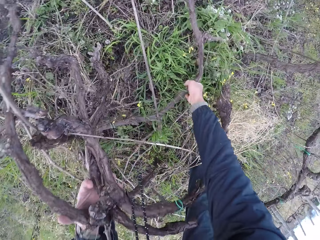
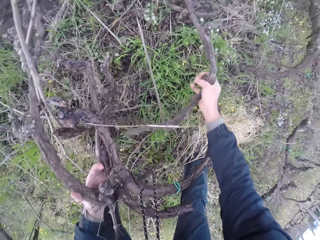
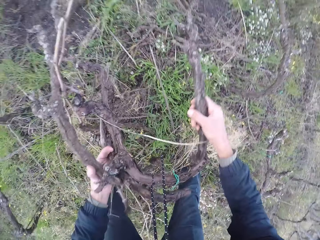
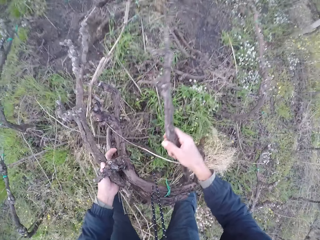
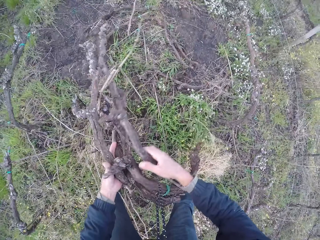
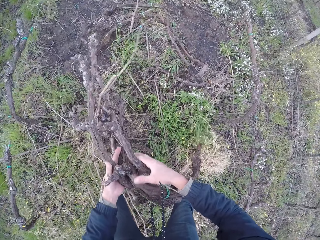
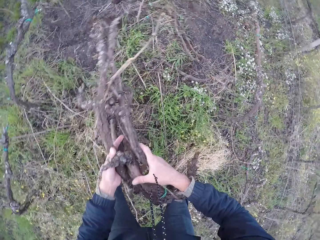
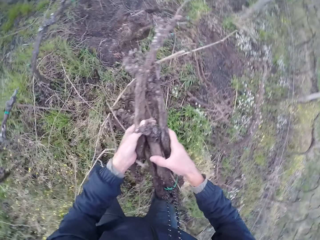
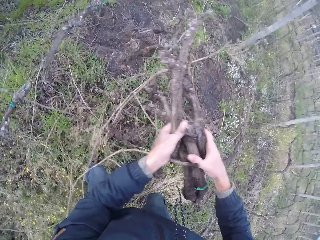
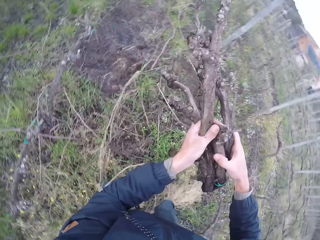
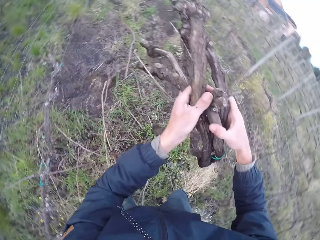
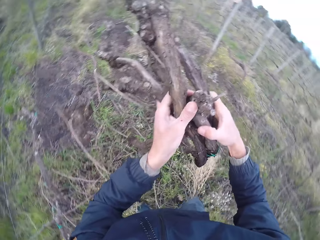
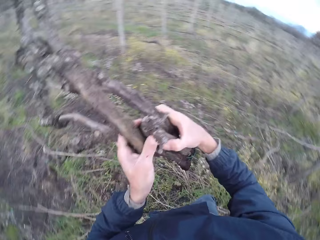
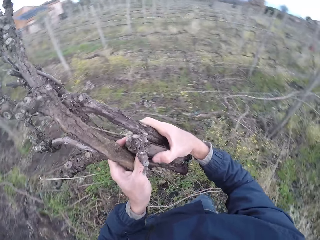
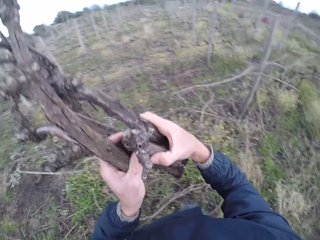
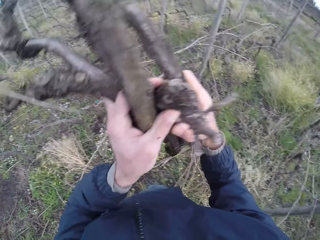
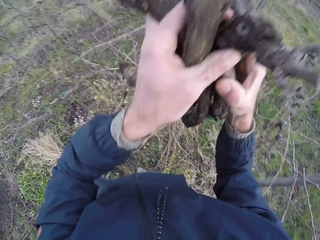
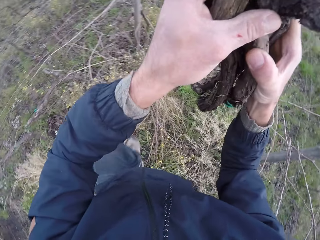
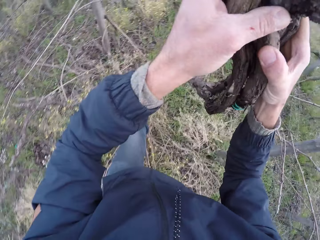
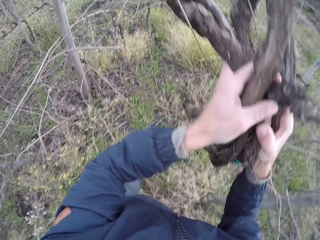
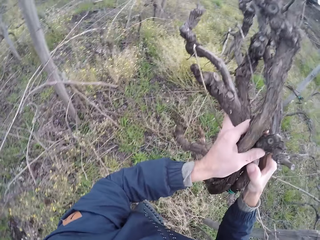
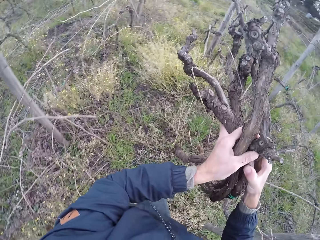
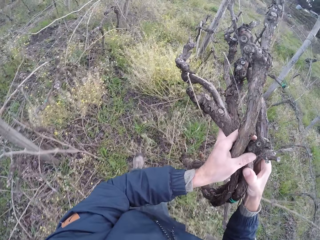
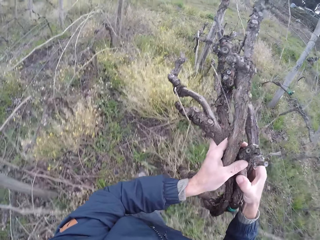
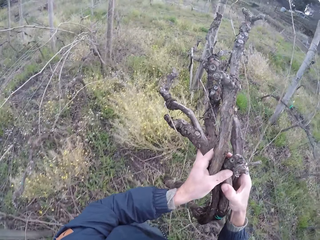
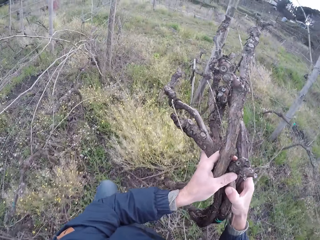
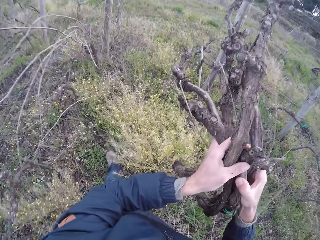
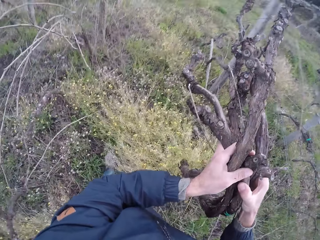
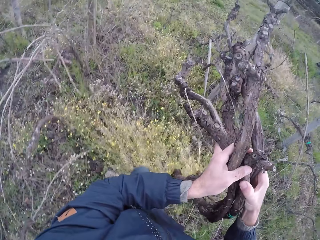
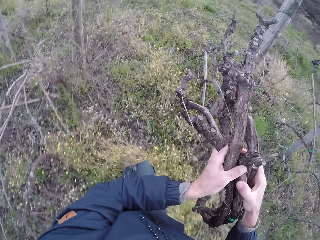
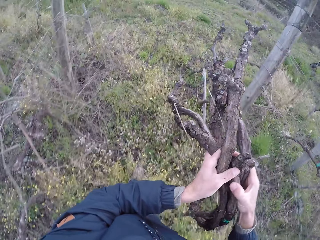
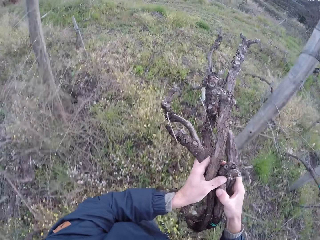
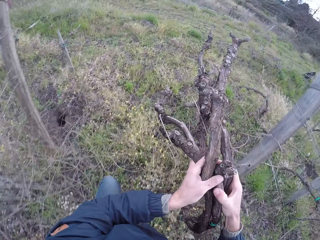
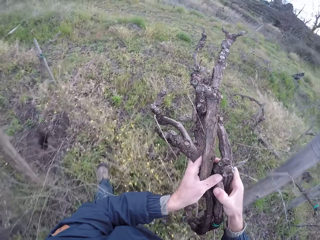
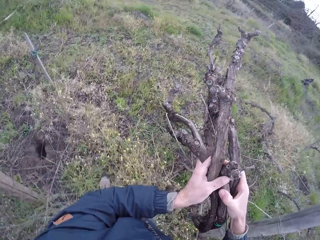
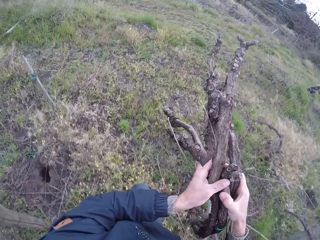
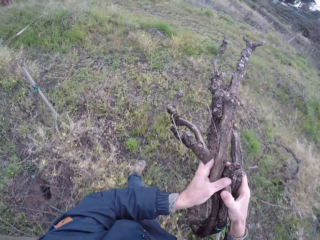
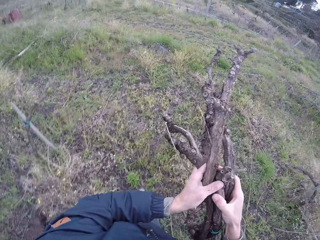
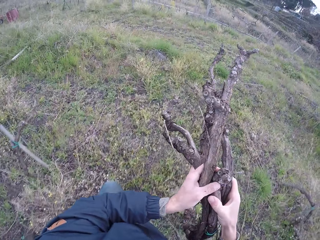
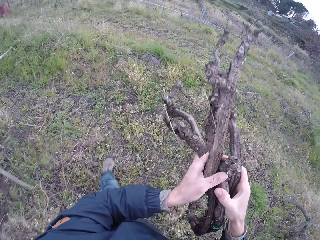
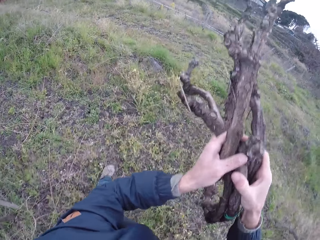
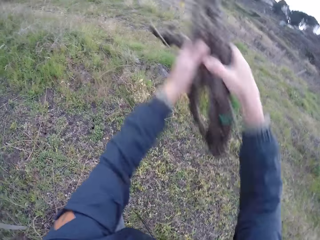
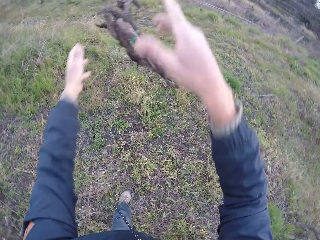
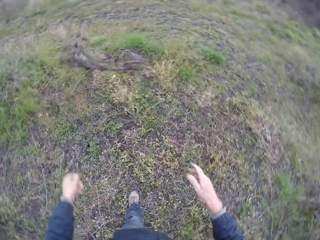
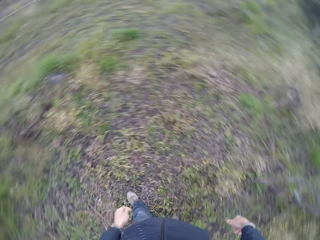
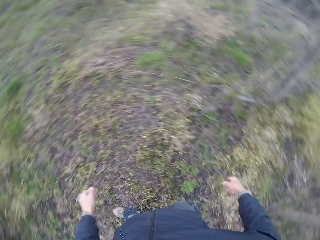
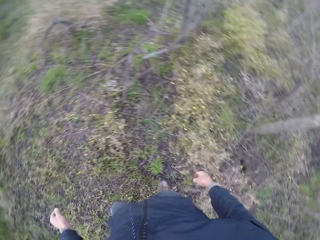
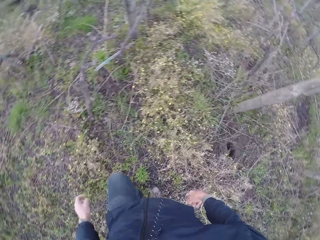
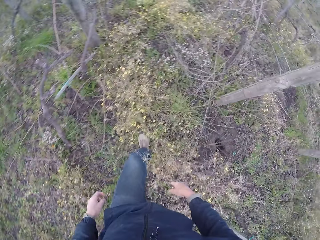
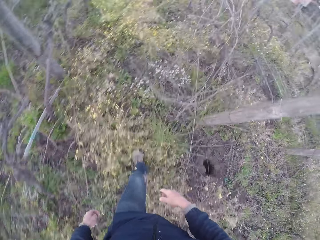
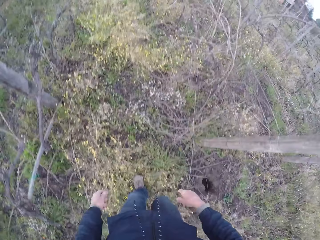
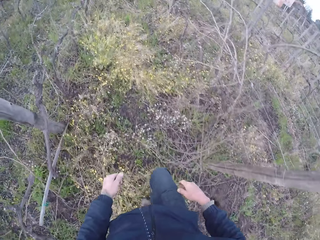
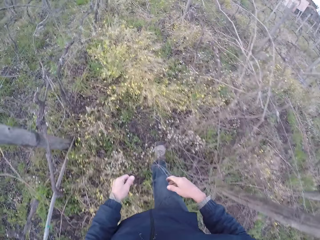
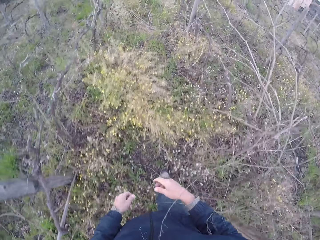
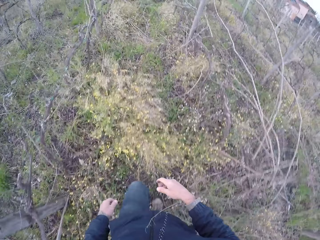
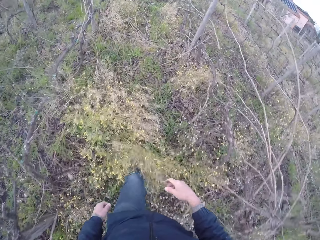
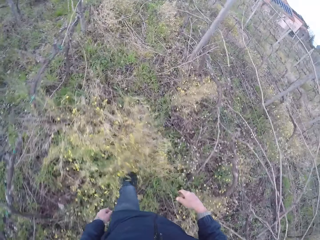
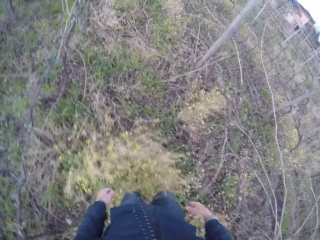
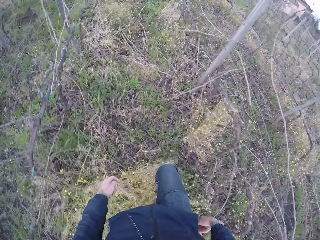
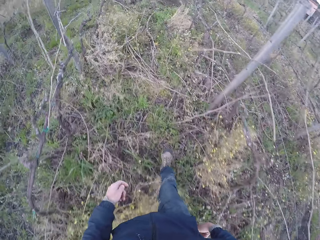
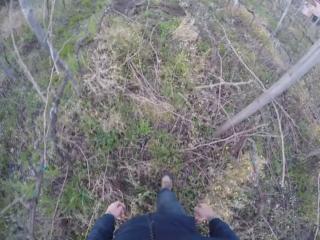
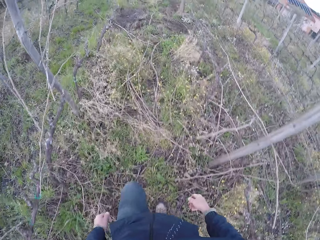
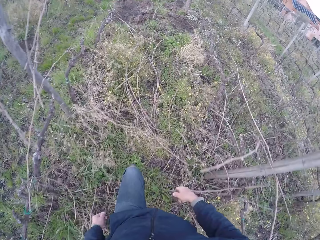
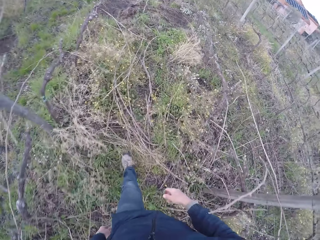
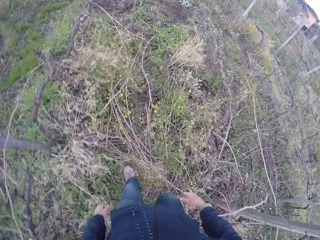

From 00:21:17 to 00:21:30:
The camera wearer walks around in the farm. They throw the bunch of tree branches away on the ground with both hands. They walk around in the farm.

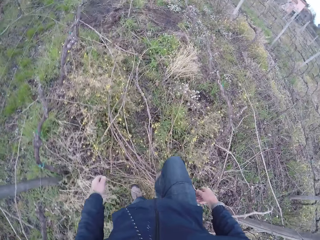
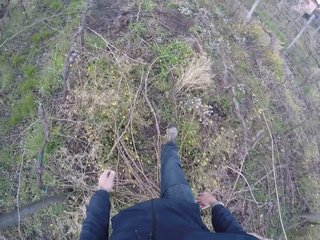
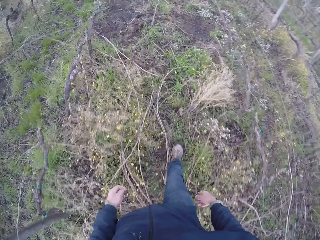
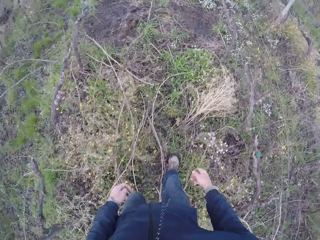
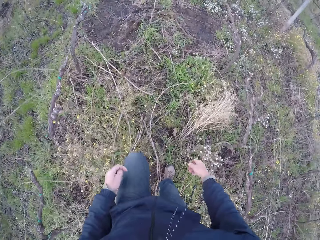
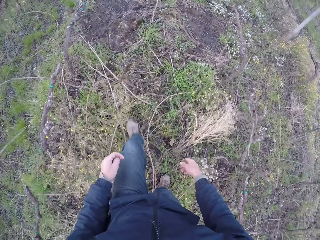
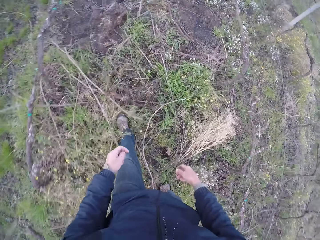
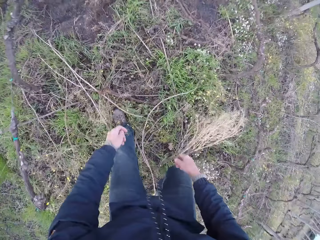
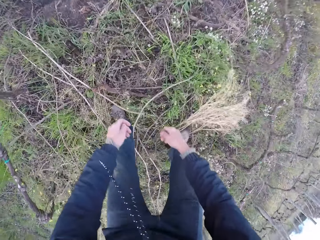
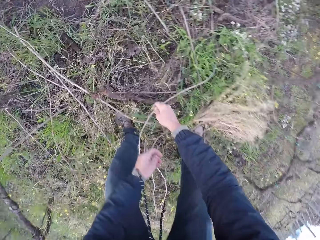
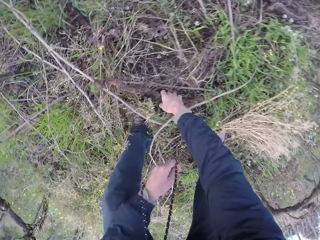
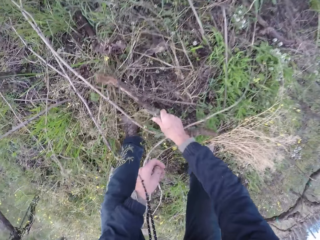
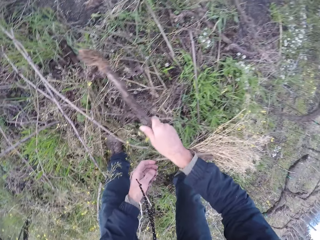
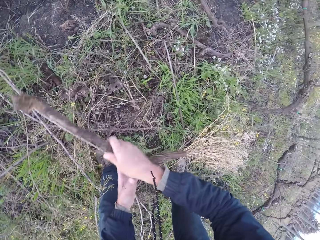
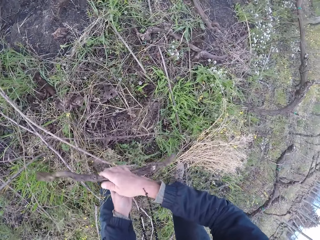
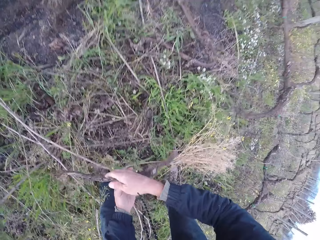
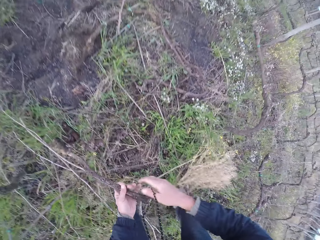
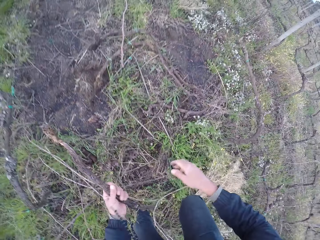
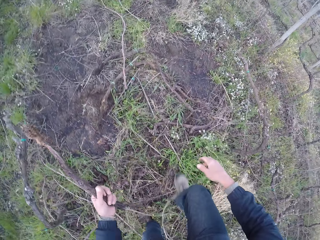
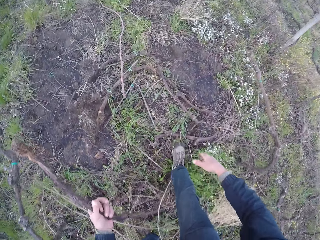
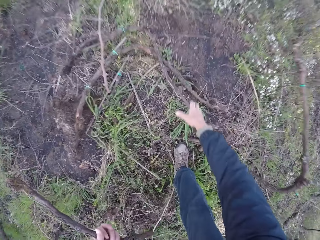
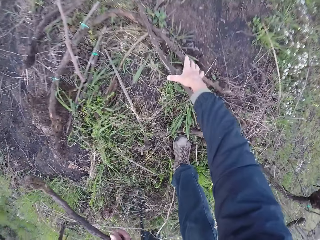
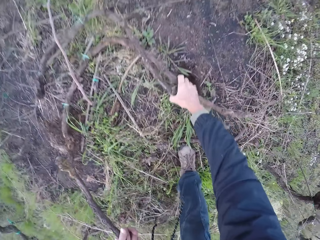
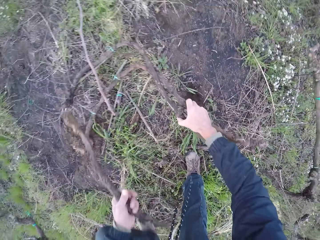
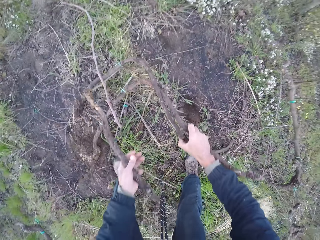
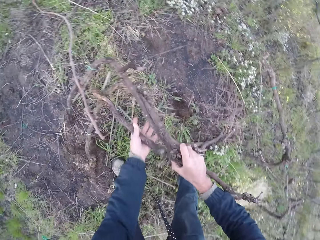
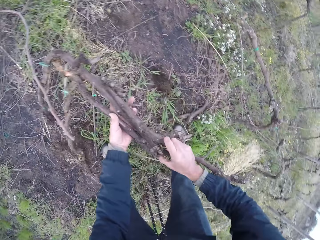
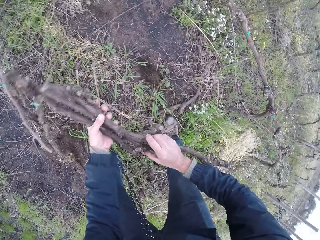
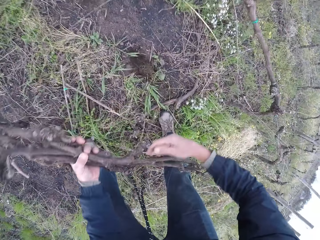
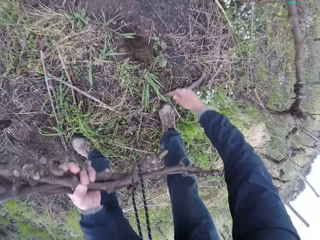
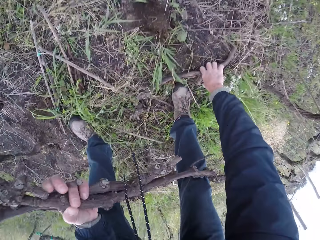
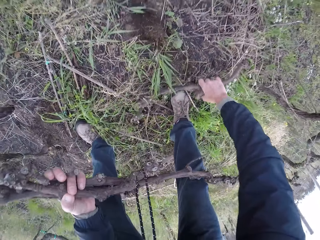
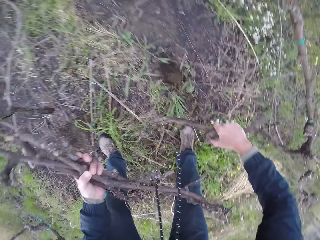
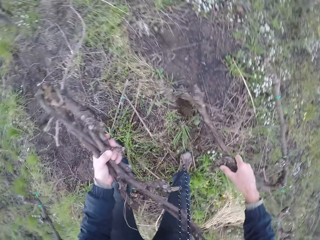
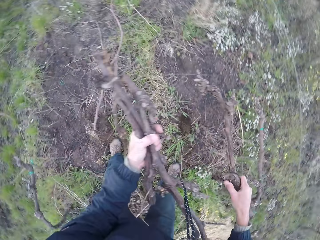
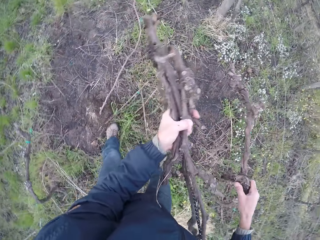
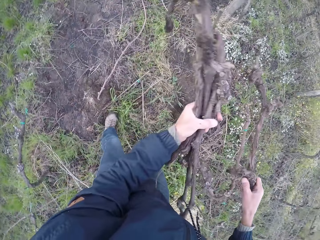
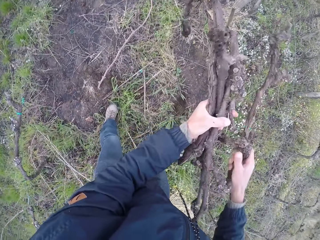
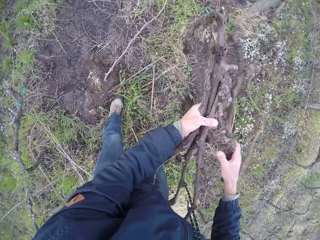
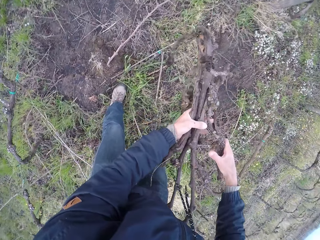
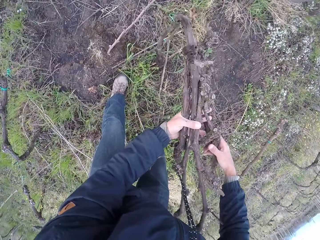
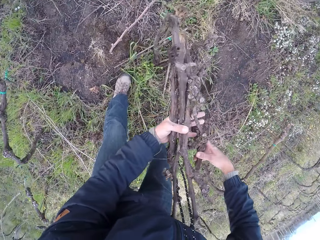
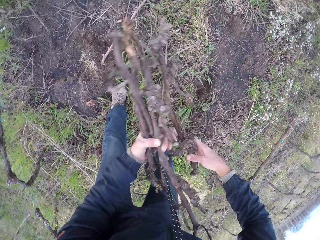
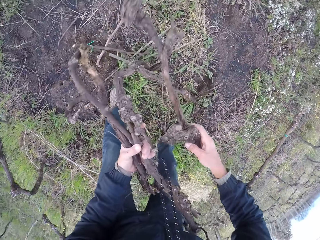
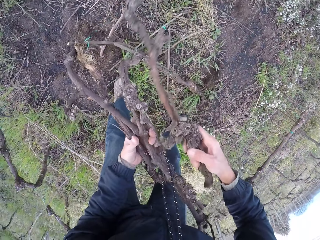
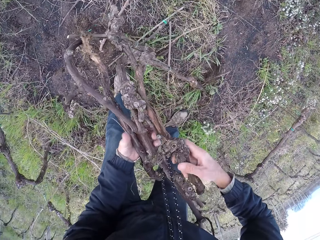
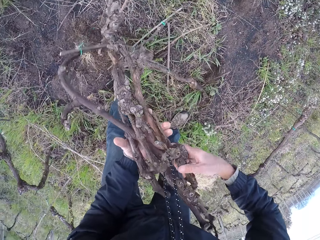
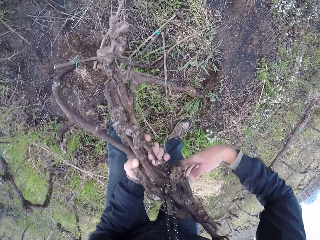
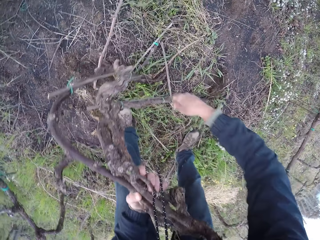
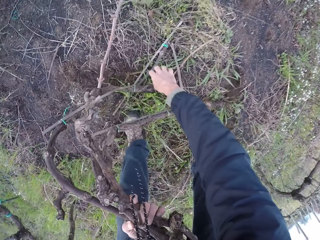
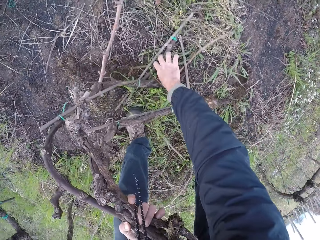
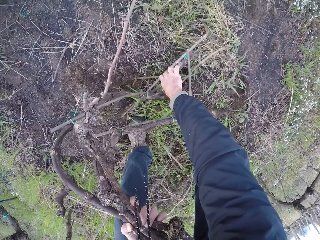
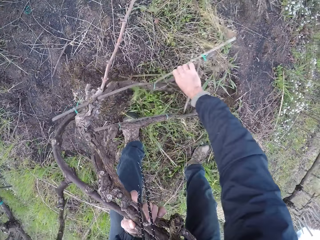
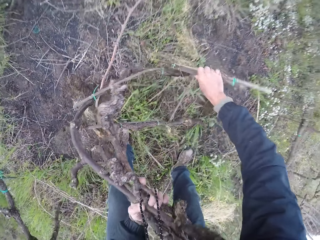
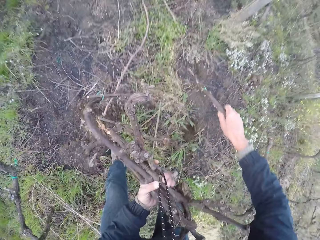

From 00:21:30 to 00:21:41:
The camera wearer picks a bunch of tree branches from the ground with both hands.
